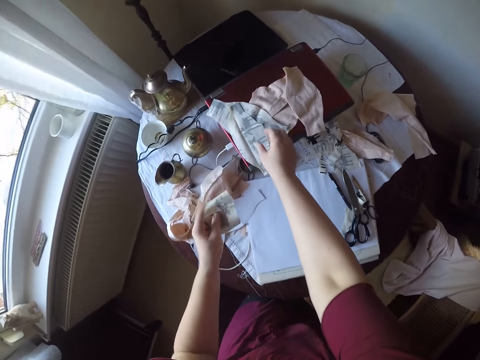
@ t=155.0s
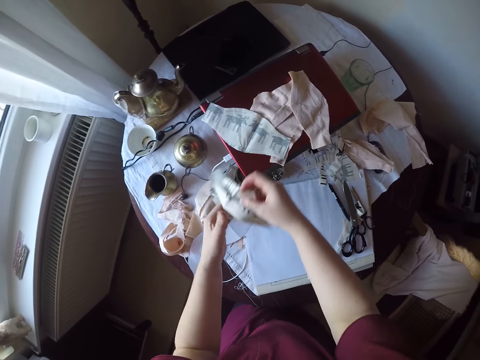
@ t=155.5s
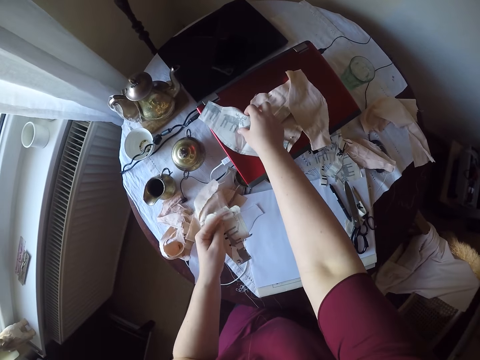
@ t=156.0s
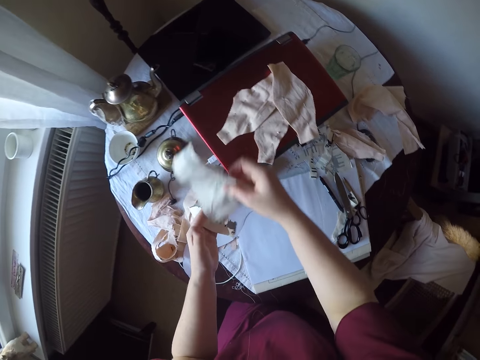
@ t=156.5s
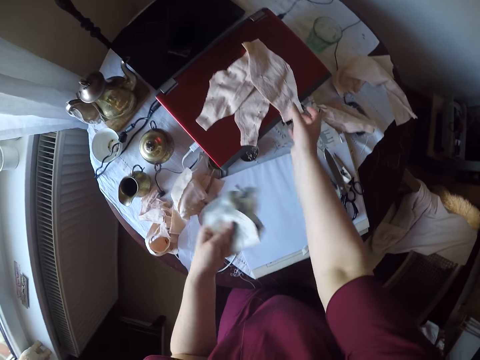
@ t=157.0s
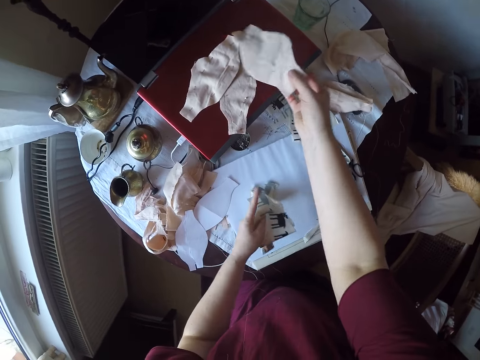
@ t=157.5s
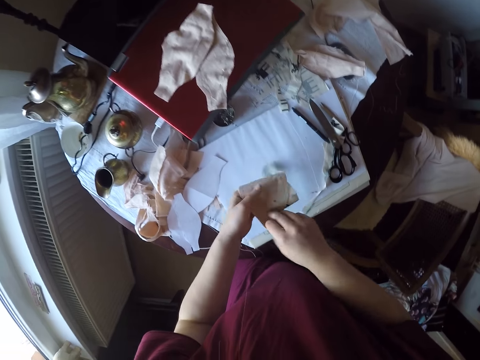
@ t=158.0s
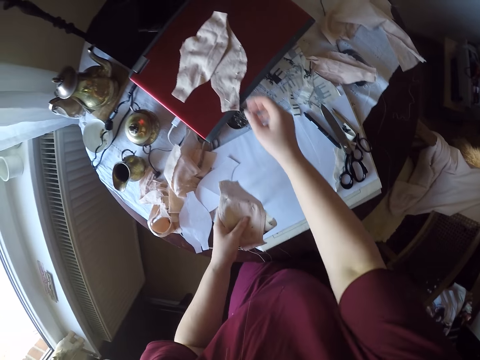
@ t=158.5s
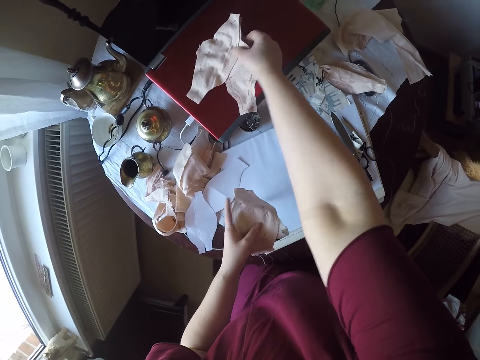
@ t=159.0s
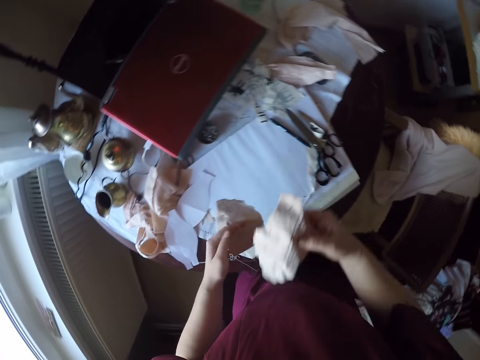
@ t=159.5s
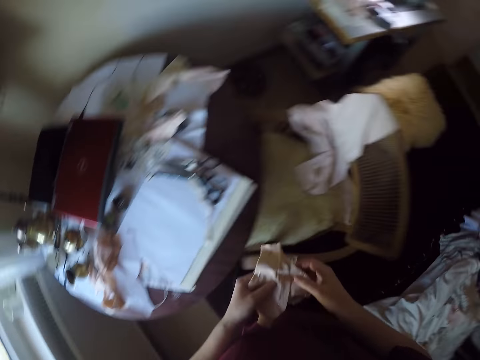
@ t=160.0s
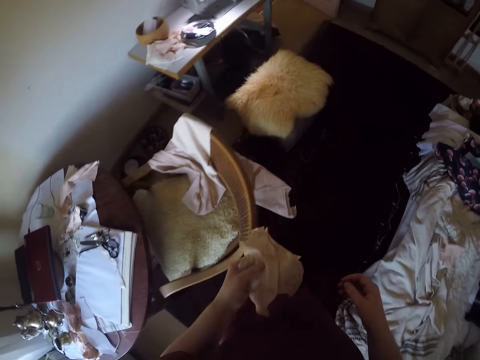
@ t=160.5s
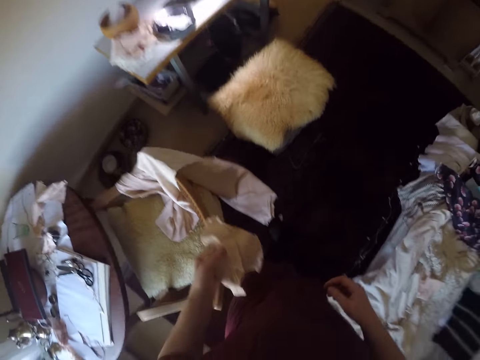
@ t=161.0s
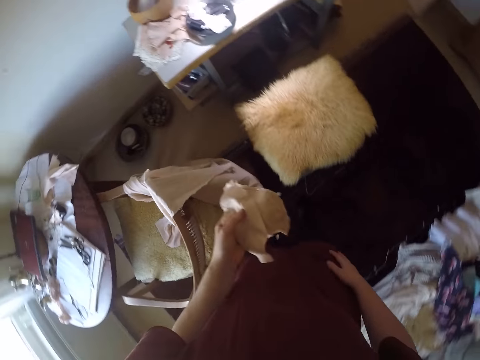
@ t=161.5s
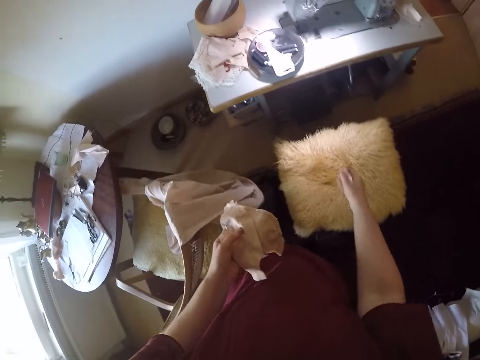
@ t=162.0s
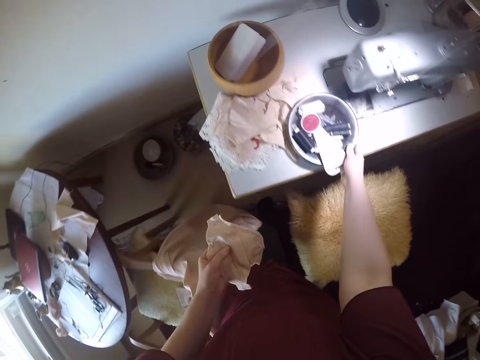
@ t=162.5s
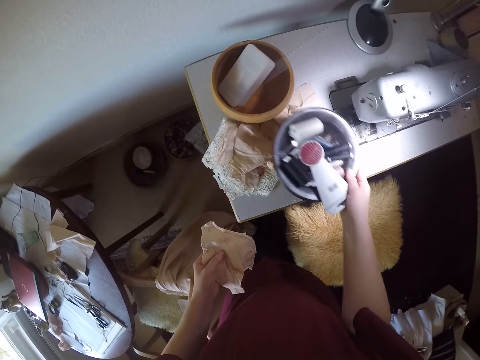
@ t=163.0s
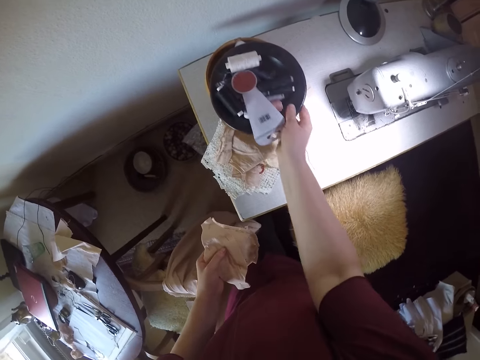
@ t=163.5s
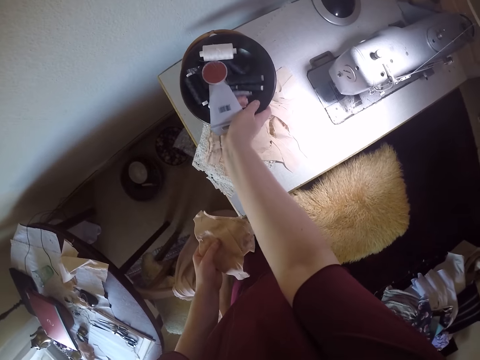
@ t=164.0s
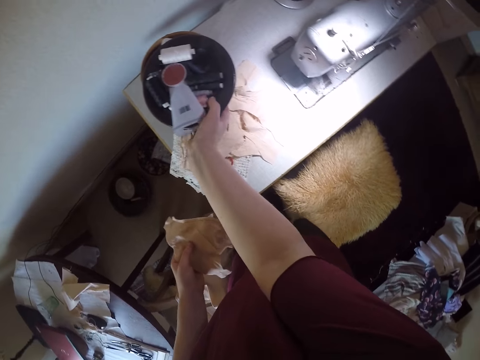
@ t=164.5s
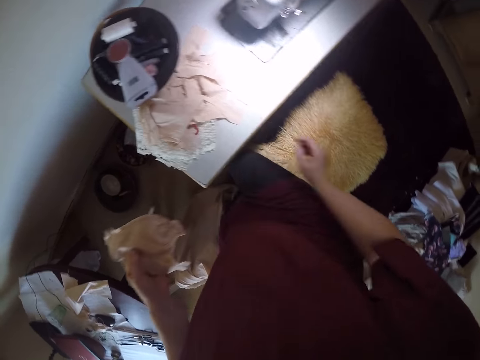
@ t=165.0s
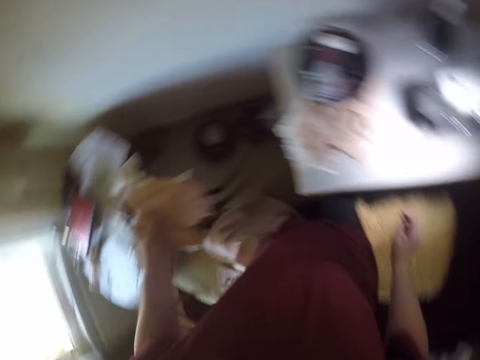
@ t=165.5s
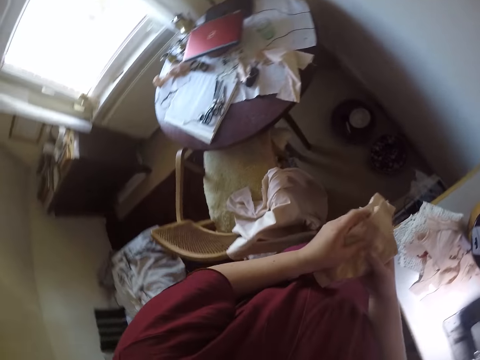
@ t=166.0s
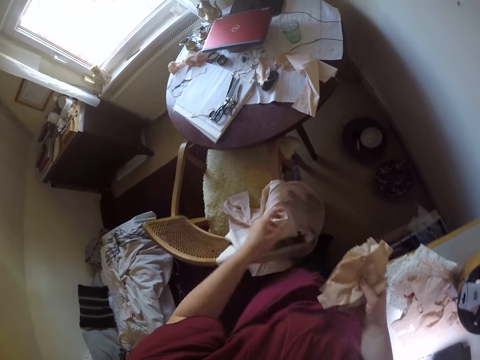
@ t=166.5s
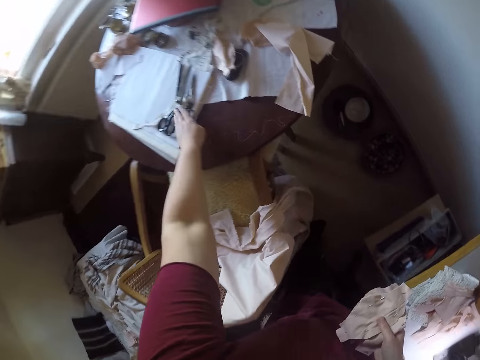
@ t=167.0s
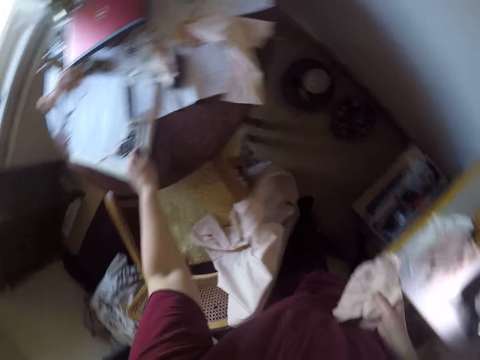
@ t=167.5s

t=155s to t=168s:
The camera wearer picks up pieces of cloth from the laptop on the table. They walk to a sewing machine. They pick up a bowl of threads from the sewing machine table. They drop the bowl of thread on another bowl on the sewing machine table. They hold the material with the other hand. They stretch to the table and pick up a pair of scissors from the table.
